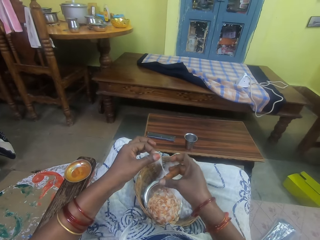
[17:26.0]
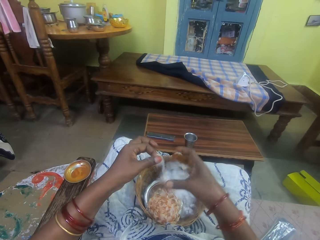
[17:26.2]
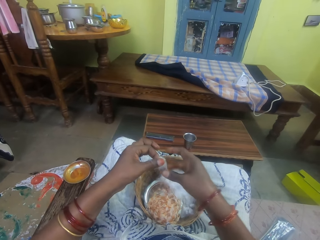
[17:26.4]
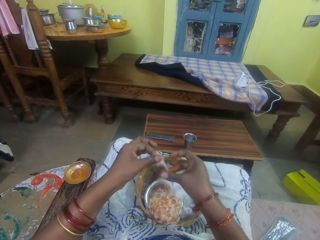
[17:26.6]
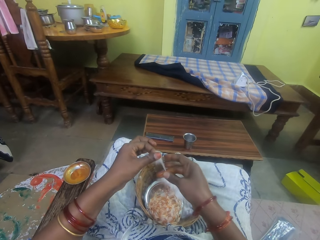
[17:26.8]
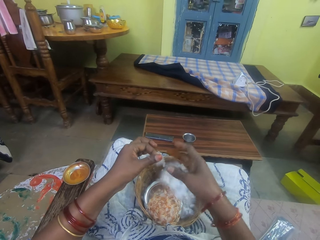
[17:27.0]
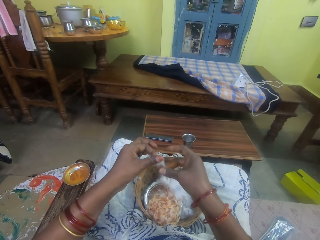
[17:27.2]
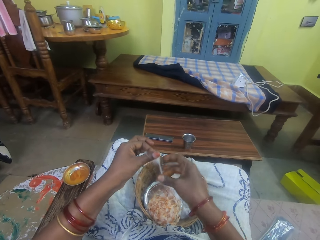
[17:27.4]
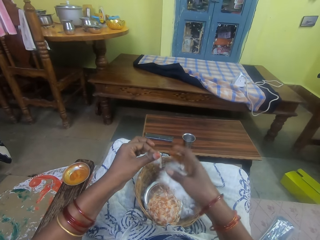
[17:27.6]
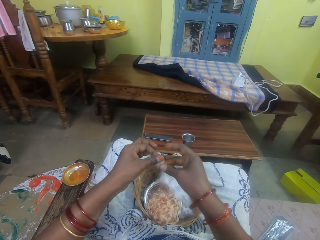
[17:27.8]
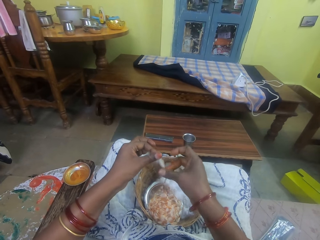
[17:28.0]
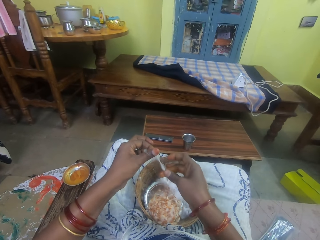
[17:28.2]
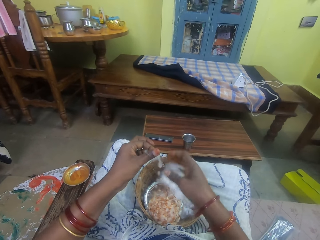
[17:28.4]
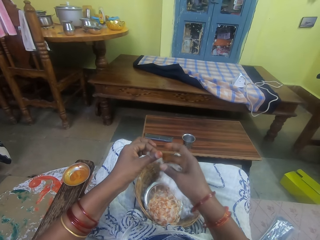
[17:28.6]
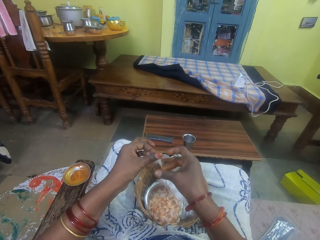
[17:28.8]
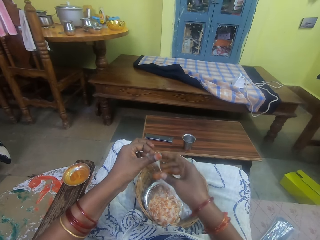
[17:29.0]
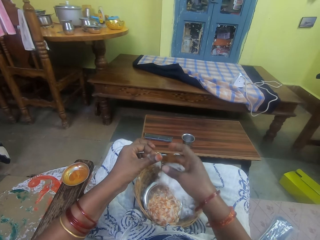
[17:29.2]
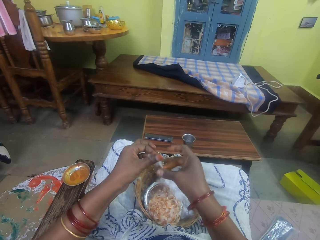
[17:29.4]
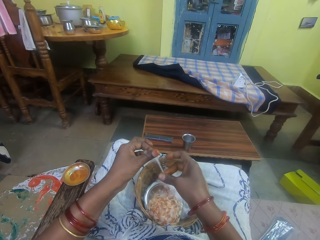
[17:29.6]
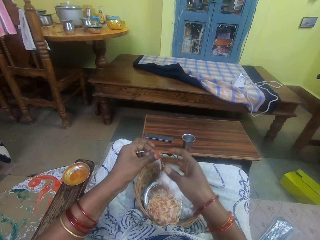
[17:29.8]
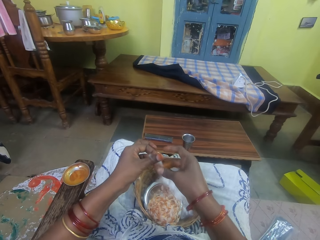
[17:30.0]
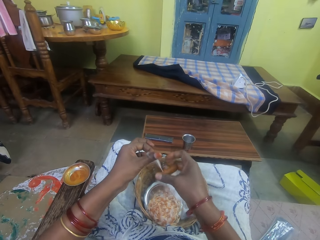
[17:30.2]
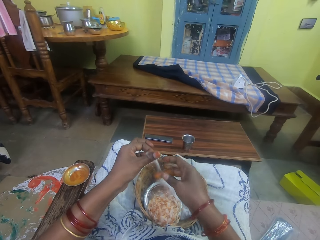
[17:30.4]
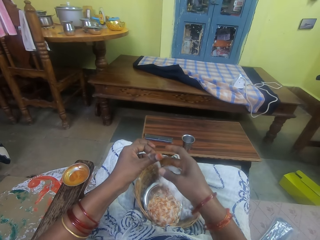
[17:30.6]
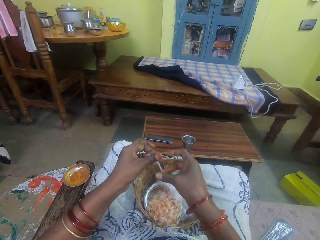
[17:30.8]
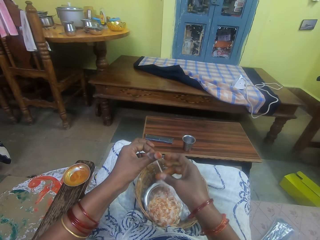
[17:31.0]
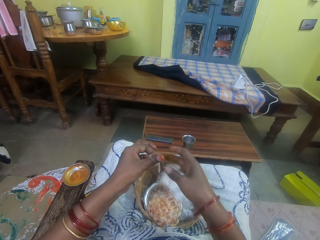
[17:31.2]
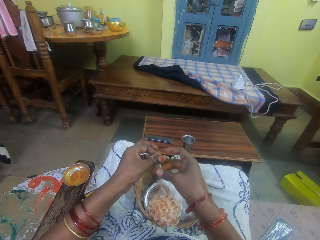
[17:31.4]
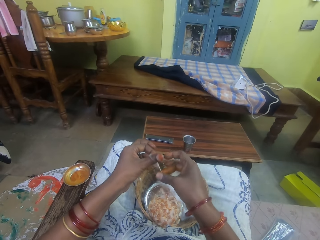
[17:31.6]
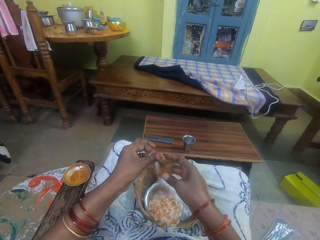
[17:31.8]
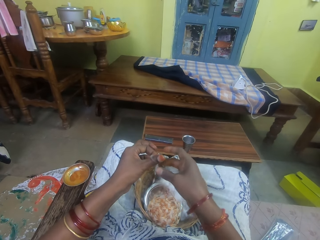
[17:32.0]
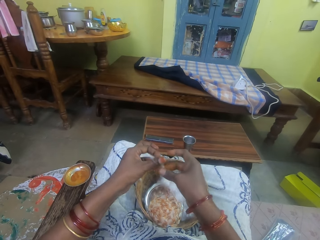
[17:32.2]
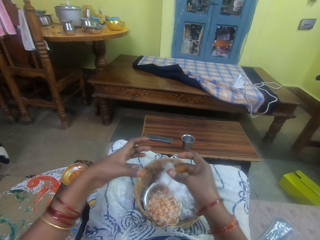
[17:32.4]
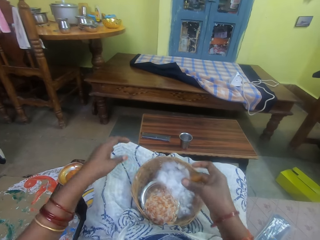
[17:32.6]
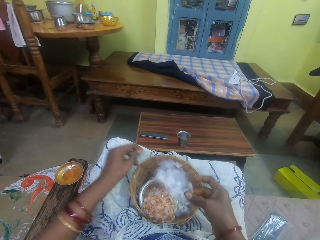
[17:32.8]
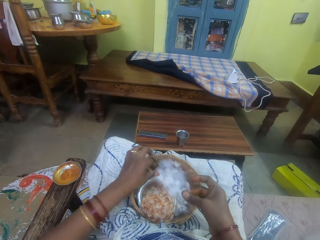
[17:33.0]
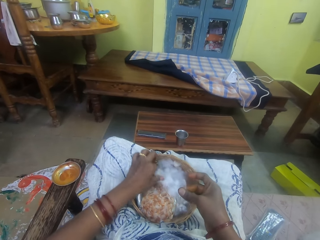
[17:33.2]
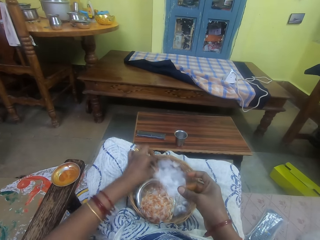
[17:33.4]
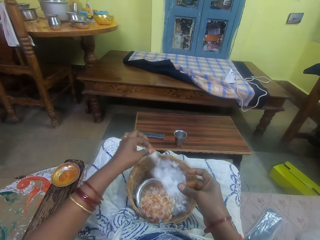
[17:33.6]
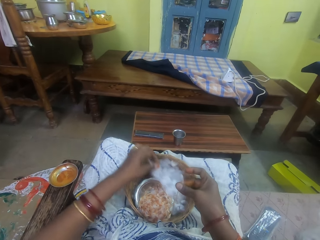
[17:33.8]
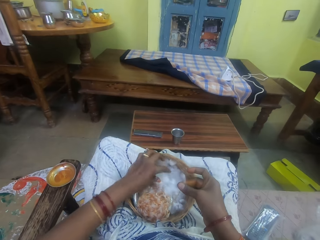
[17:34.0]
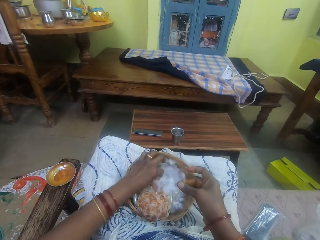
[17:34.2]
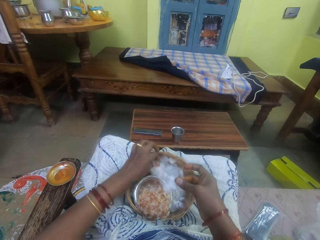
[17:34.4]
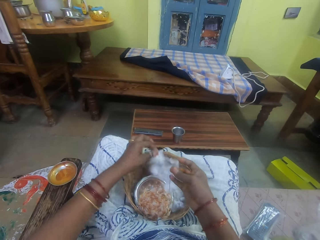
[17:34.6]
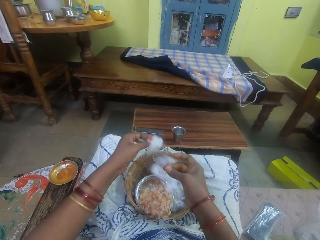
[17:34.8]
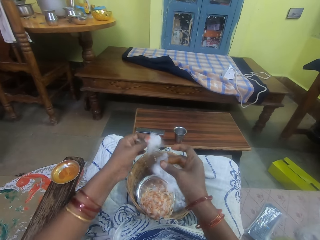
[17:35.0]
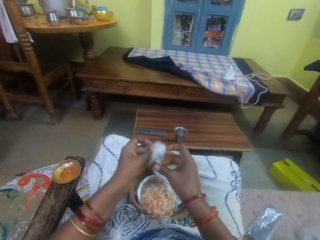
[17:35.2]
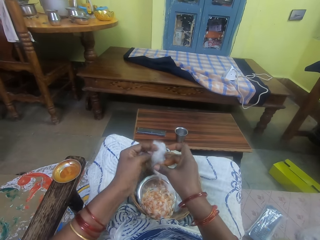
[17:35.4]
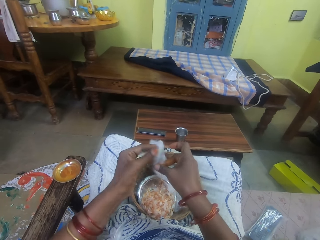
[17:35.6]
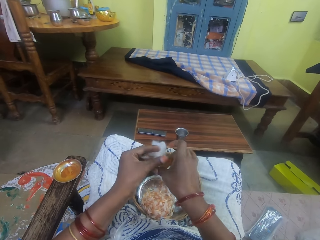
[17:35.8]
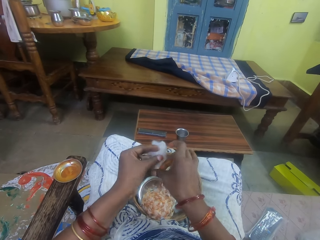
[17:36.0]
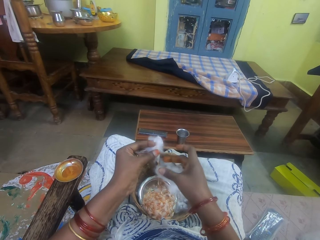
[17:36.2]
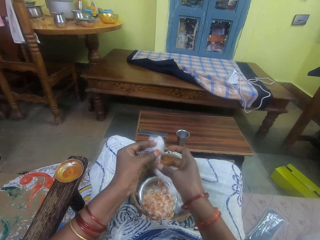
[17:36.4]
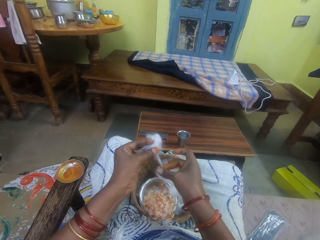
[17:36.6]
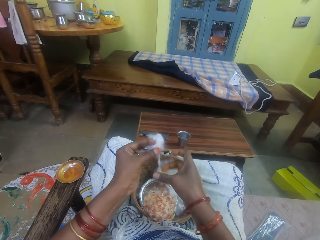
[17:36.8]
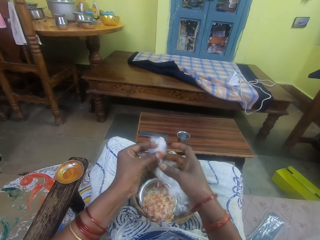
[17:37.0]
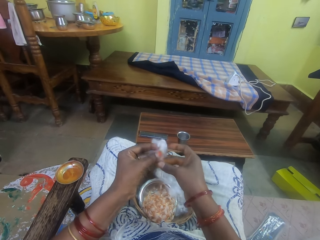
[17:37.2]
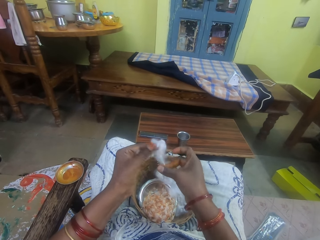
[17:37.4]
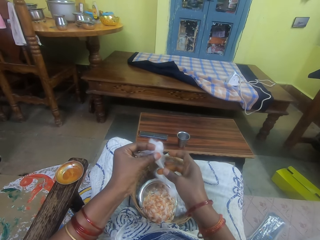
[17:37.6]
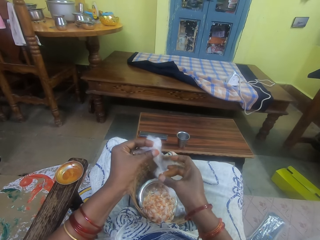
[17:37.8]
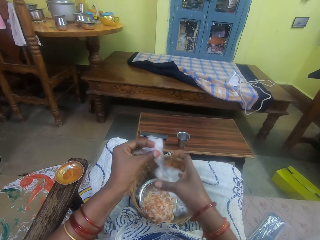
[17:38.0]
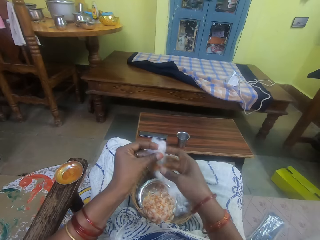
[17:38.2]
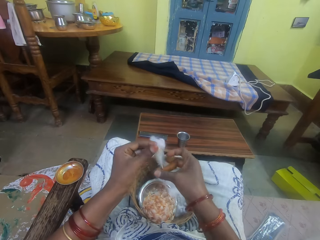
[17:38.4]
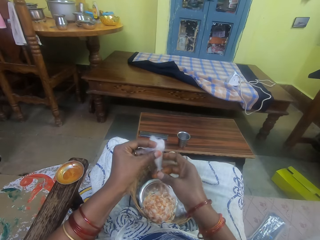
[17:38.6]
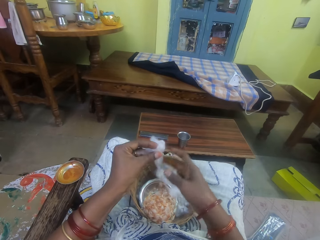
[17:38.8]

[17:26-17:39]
The camera wearer twists the cotton wool in her left hand with her right fingers. She picks the cotton wool from the basket on her lap with her left hand. She cuts the cotton from the basket. She twists the cotton wool in her left hand with her right fingers.

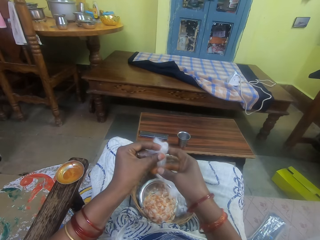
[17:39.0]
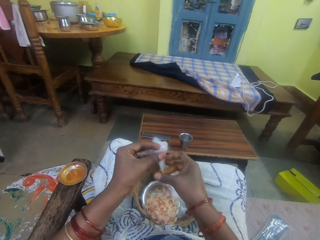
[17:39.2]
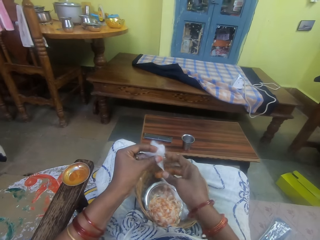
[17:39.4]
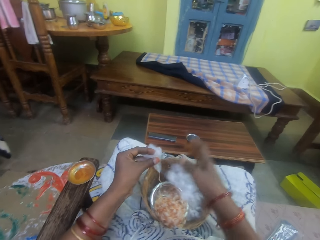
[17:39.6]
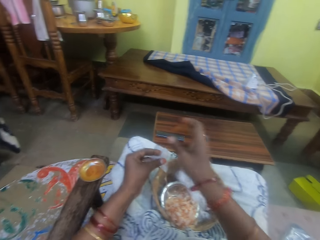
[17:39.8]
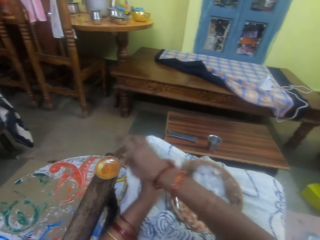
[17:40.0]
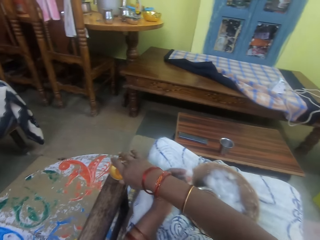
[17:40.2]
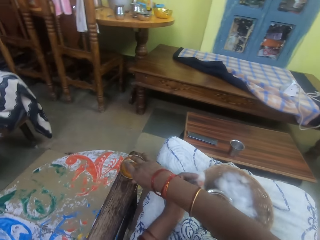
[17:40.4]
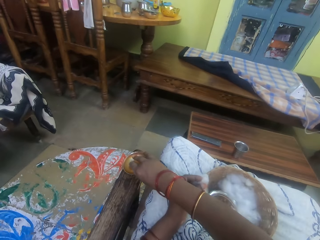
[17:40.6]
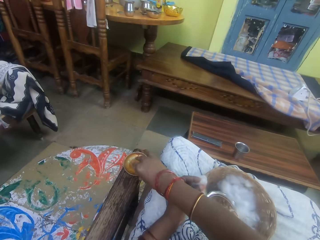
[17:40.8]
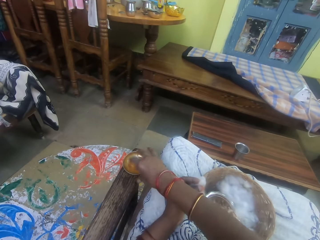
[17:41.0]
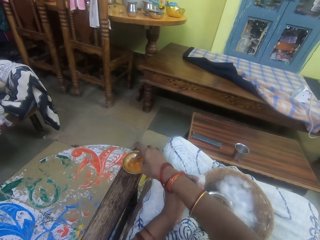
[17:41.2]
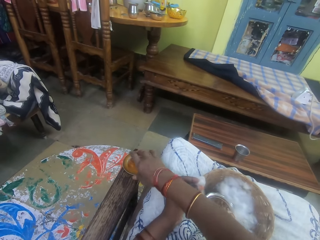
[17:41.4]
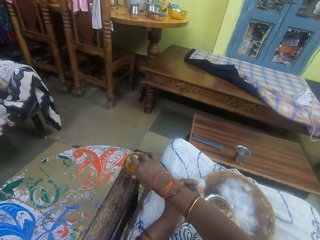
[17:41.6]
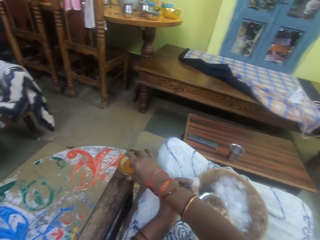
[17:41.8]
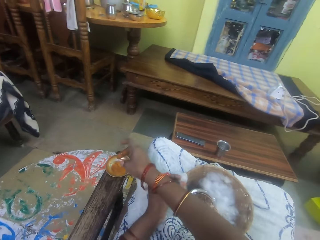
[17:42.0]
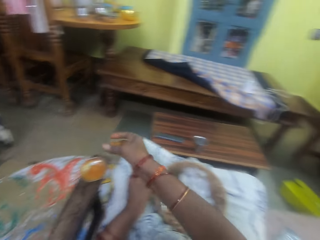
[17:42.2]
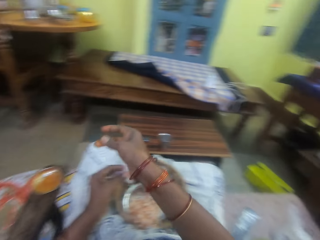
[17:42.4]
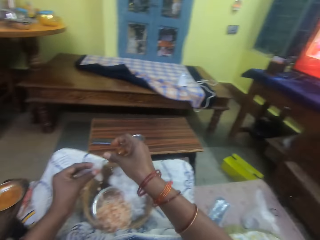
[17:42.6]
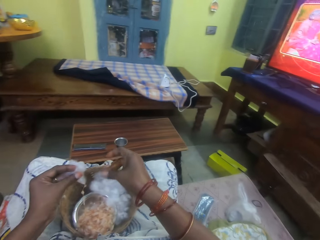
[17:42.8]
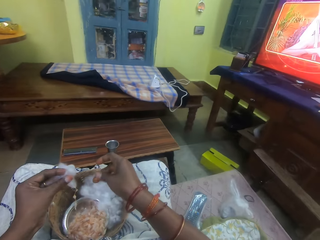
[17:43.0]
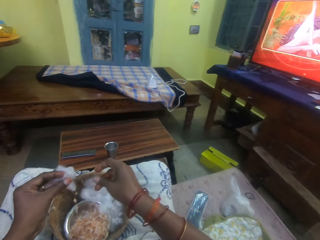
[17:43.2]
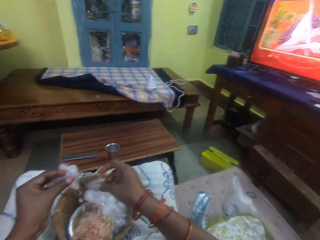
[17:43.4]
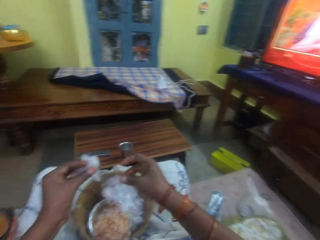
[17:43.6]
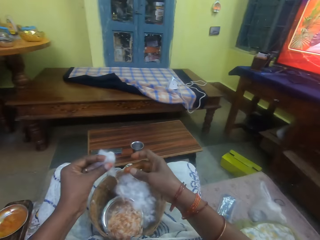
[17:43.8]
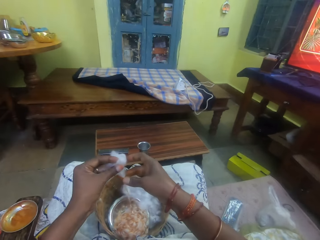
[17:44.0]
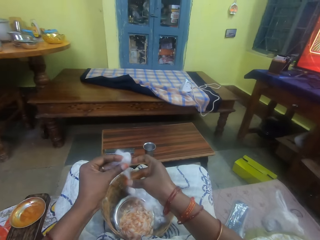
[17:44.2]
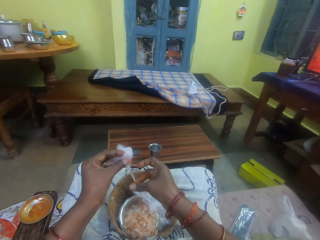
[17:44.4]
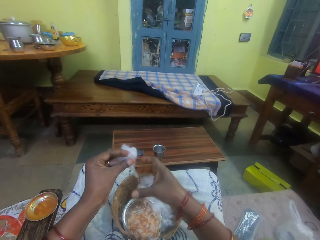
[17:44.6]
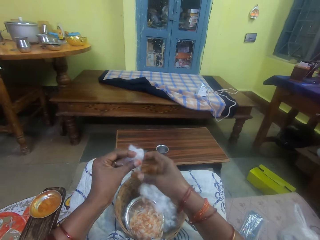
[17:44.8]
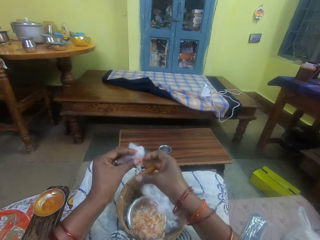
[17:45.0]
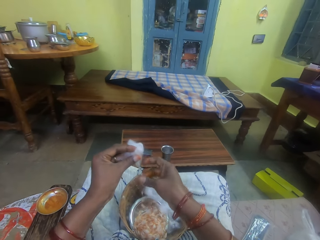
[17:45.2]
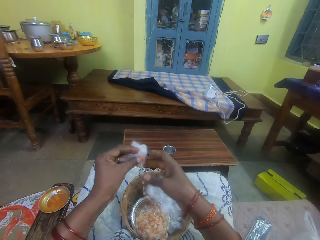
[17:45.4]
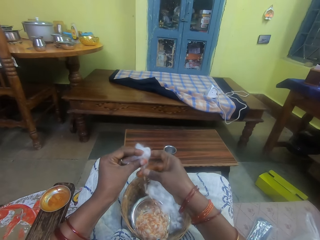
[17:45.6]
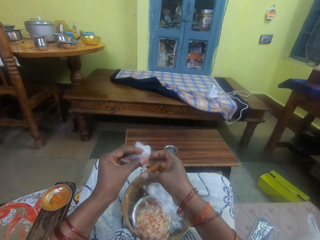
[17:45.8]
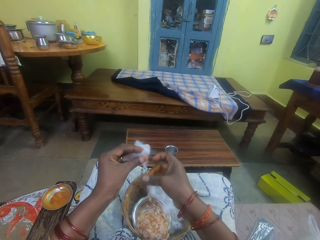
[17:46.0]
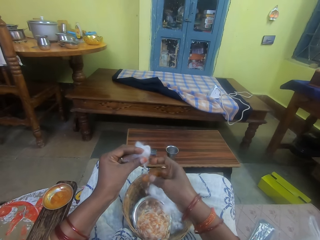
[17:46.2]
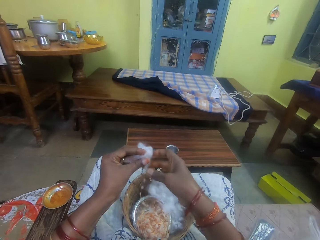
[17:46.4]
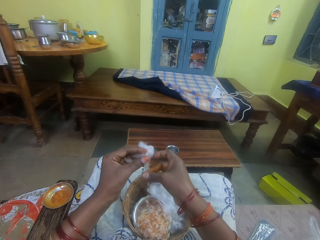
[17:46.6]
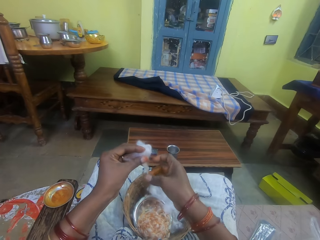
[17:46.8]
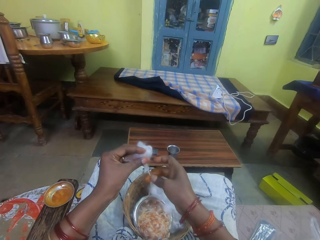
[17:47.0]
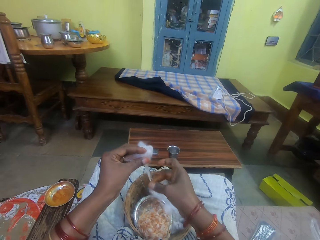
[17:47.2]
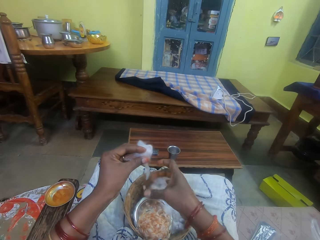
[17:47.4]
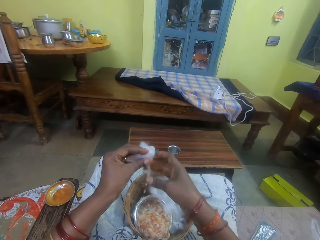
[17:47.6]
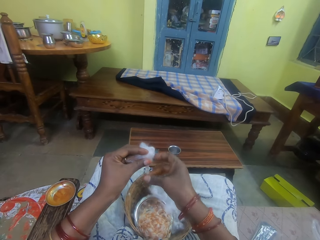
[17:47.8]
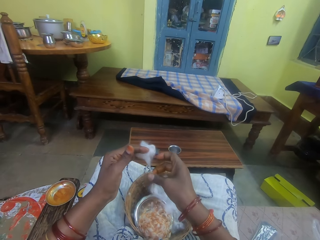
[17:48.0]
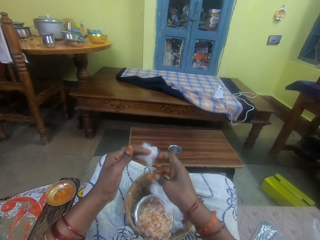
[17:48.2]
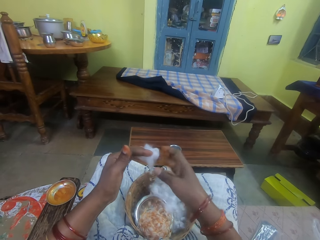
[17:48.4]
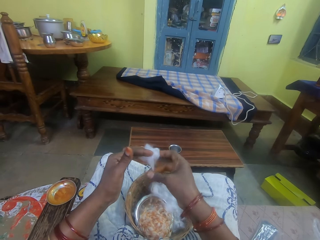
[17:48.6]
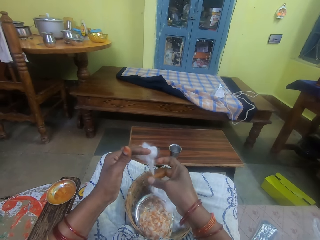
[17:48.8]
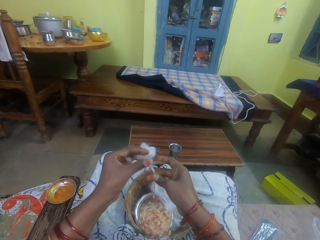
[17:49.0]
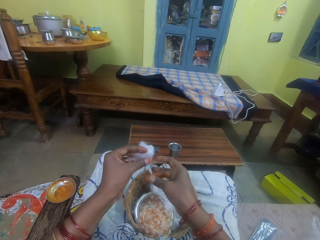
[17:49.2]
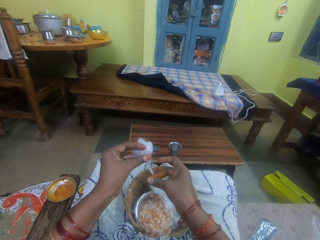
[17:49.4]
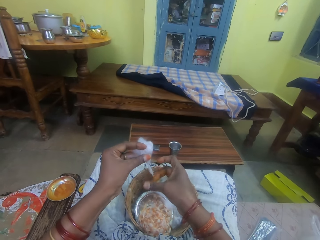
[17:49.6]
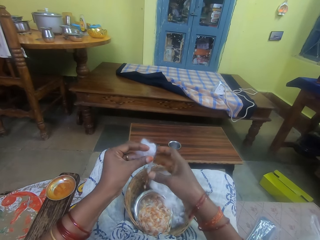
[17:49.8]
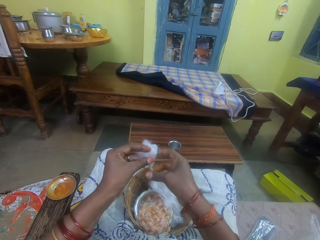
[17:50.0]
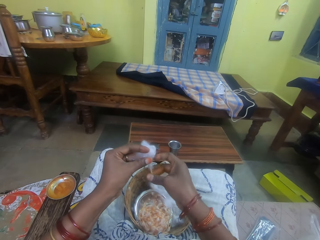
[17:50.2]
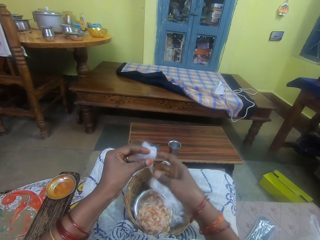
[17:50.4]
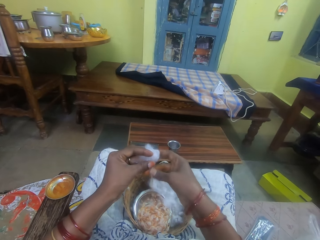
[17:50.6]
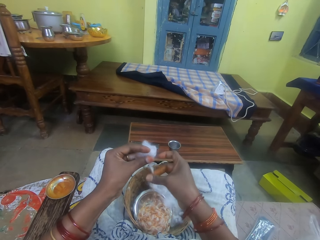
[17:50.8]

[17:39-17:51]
The camera wearer dips her right middle finger into the oil container on the chair arm. She smears the oil on her right middle finger with her right thumb. She twists the cotton wool in her left hand with her right fingers.
